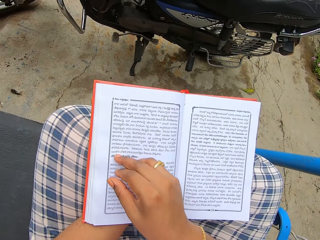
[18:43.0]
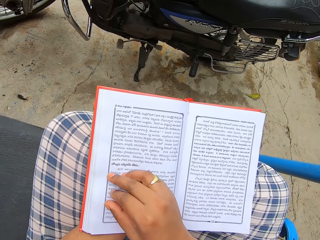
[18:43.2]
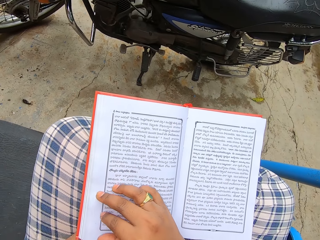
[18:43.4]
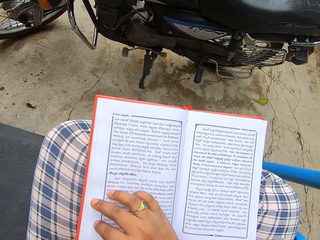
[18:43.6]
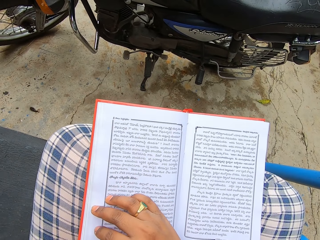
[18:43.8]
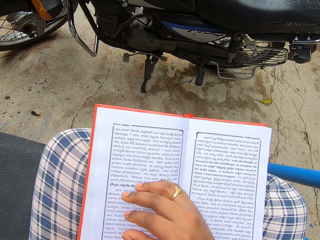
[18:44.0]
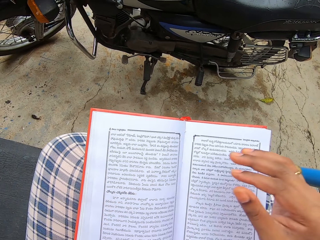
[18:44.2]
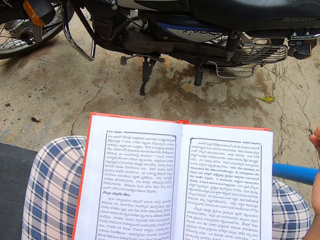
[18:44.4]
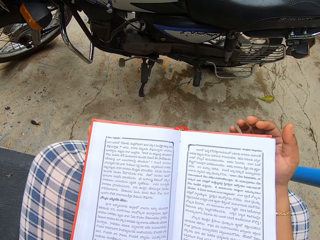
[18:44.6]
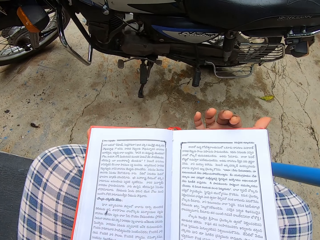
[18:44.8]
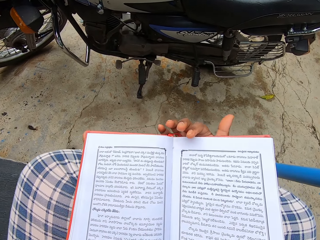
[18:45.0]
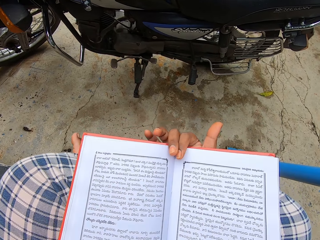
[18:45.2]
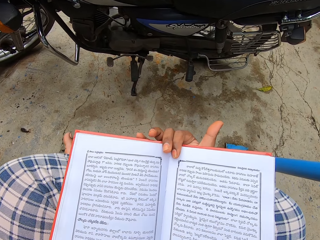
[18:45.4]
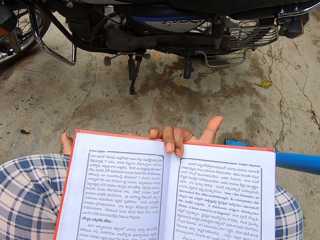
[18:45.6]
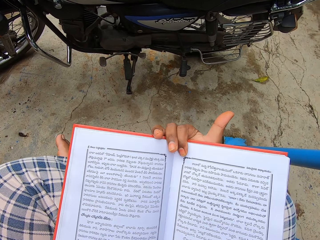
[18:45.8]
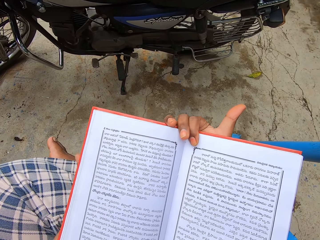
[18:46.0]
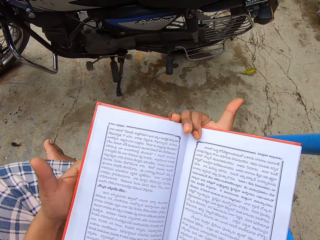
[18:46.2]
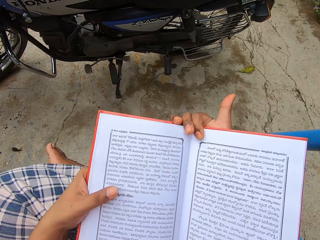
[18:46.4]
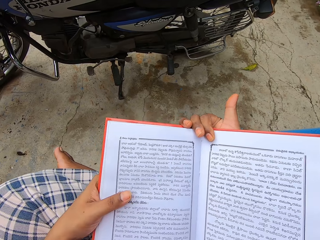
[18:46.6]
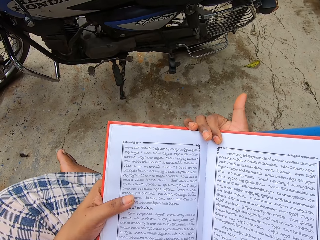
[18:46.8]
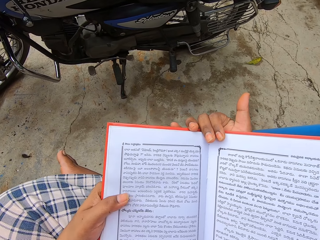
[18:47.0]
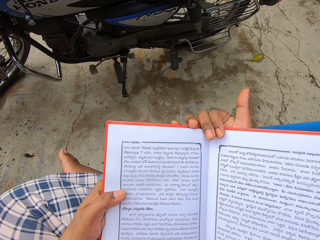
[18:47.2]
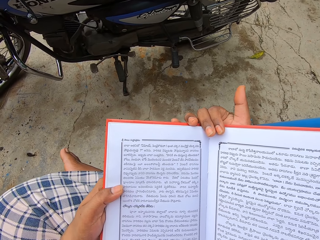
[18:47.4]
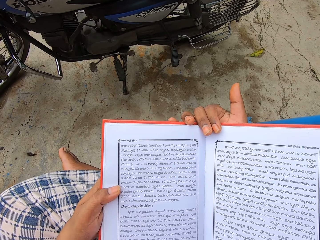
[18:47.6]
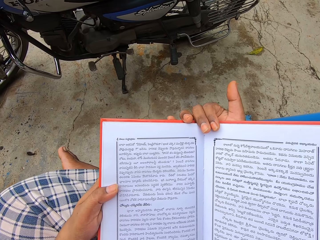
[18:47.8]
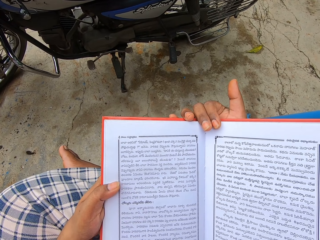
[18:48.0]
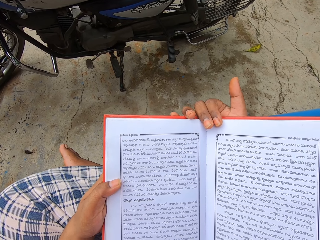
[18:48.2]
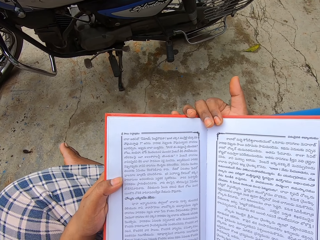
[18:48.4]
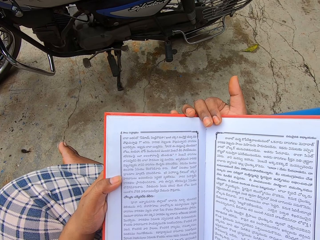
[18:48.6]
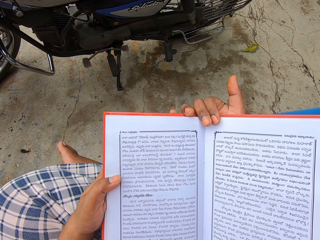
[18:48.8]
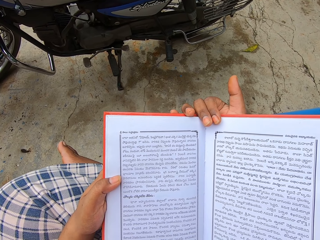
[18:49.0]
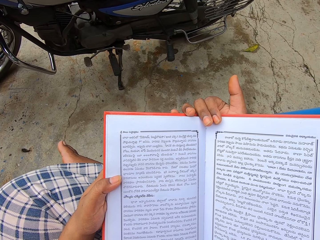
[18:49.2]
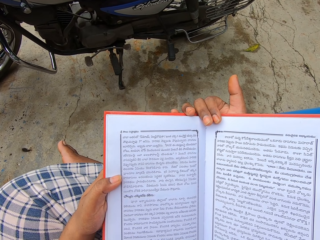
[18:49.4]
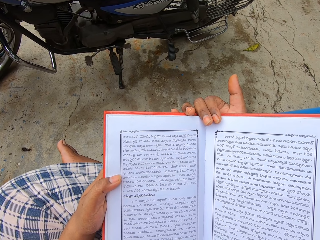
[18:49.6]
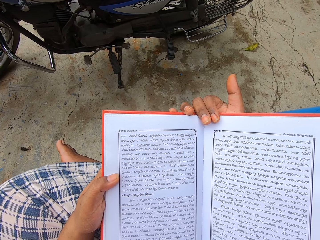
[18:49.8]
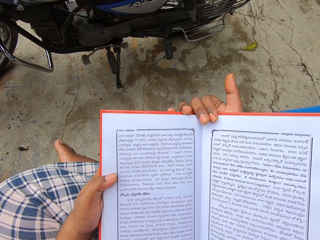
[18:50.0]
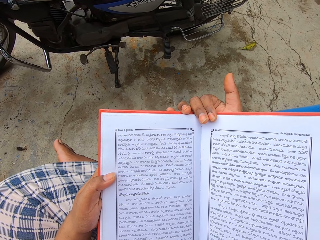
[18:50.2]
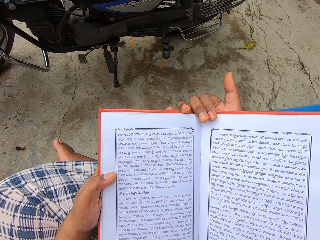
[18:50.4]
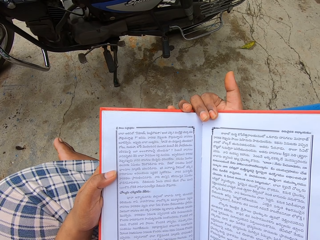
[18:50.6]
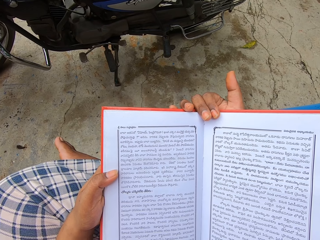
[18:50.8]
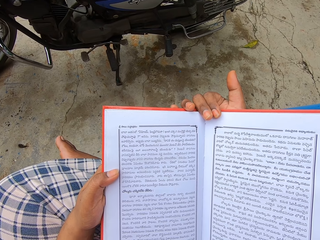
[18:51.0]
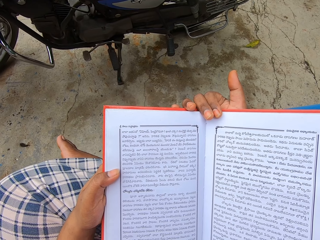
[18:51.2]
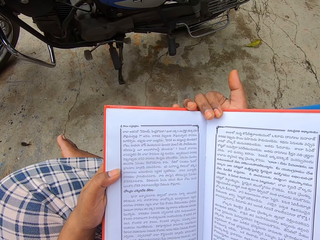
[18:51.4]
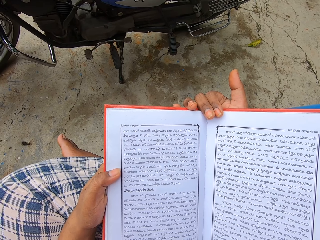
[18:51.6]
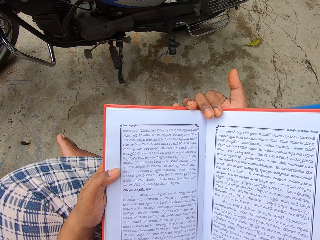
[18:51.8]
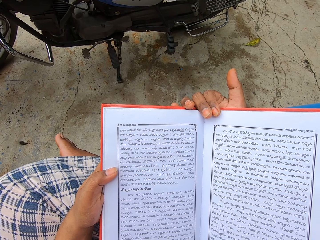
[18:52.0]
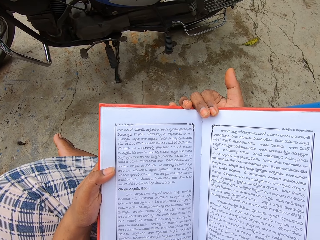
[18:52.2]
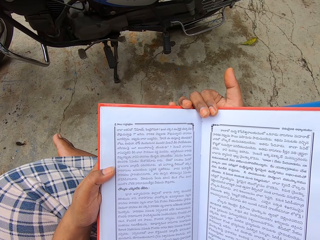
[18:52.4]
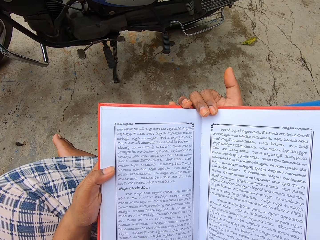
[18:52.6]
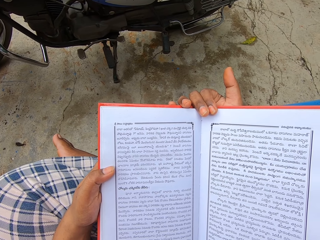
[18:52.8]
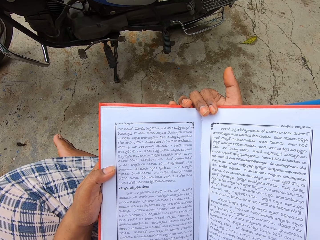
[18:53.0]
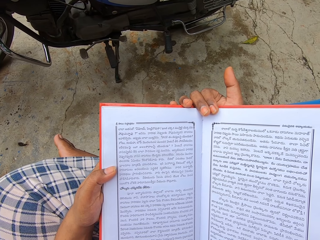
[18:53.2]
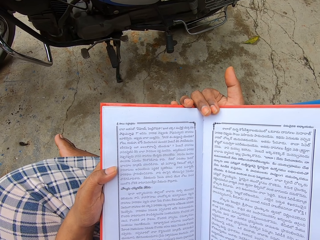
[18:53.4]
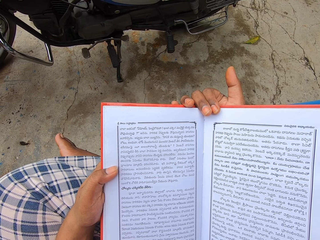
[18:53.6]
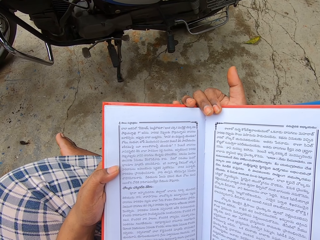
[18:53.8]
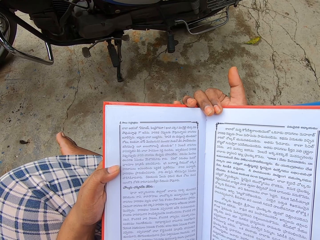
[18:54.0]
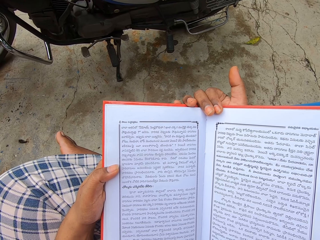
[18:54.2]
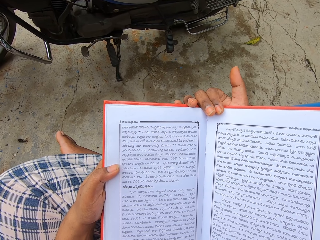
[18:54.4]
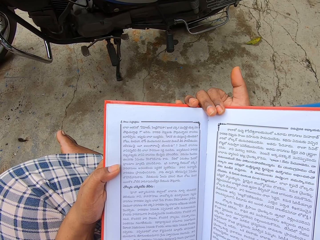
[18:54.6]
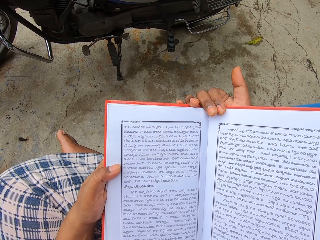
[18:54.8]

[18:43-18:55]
The camera wearer flips the pages with the right hand. They move the right hand under the book. They hold the book with both hands. They move the left finger on the book. They read the book.

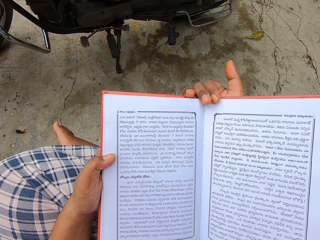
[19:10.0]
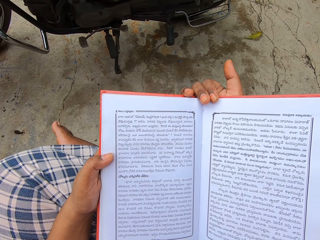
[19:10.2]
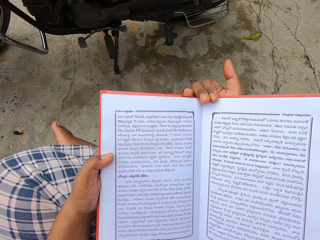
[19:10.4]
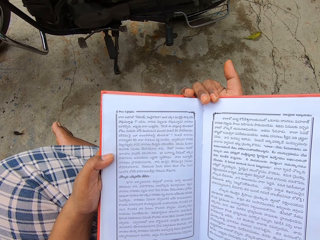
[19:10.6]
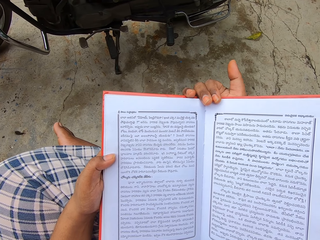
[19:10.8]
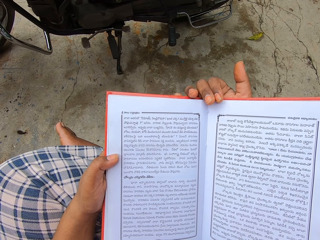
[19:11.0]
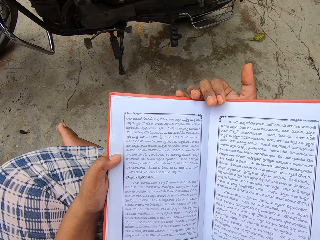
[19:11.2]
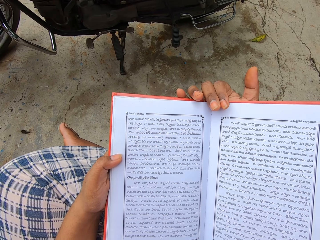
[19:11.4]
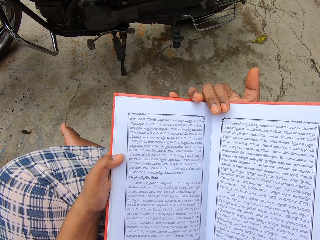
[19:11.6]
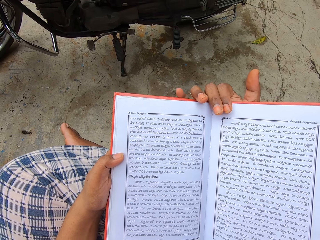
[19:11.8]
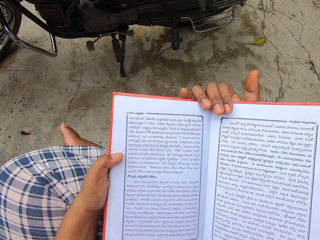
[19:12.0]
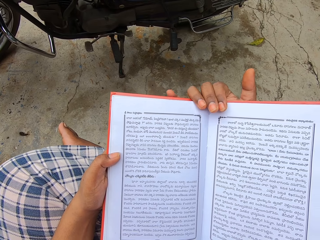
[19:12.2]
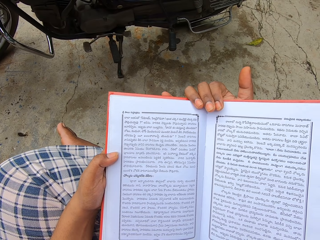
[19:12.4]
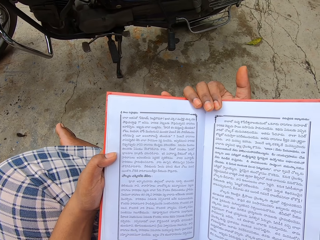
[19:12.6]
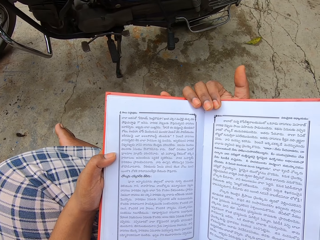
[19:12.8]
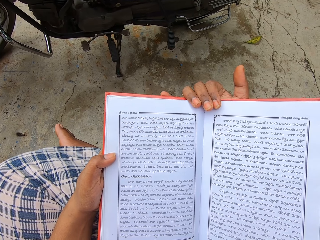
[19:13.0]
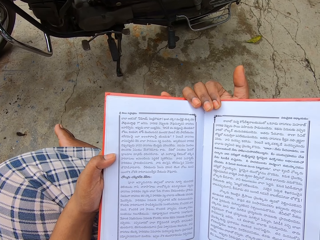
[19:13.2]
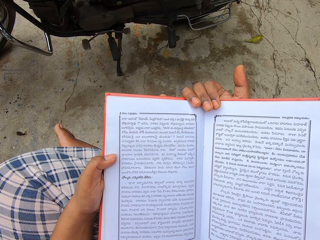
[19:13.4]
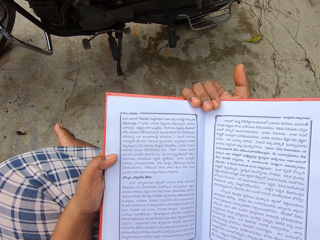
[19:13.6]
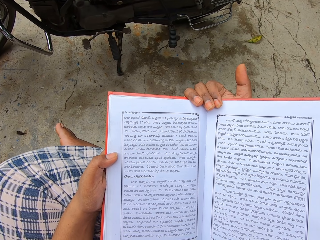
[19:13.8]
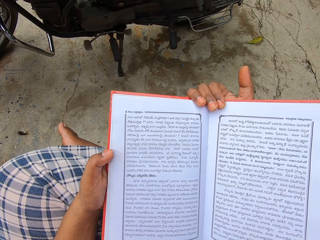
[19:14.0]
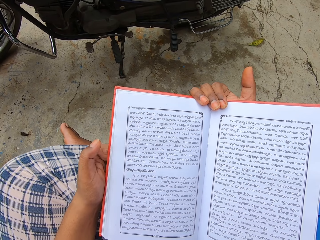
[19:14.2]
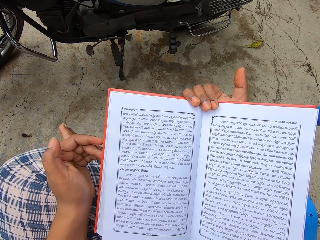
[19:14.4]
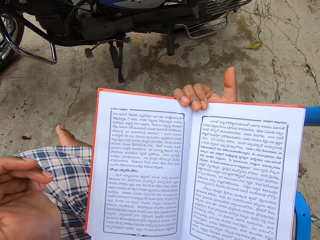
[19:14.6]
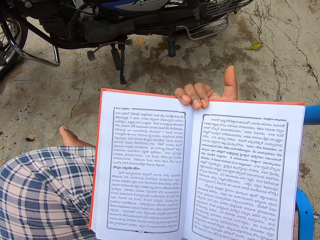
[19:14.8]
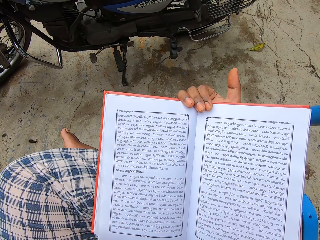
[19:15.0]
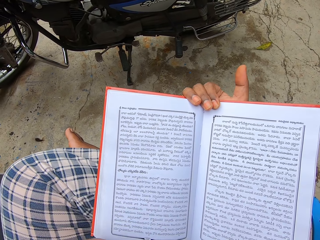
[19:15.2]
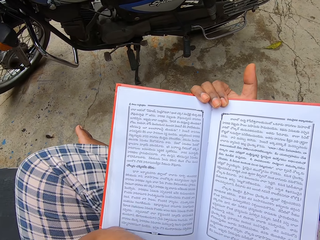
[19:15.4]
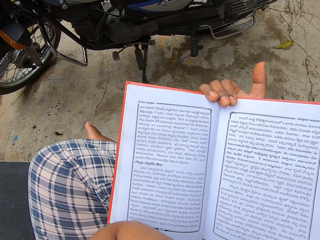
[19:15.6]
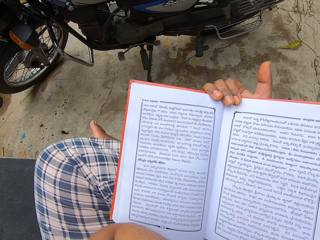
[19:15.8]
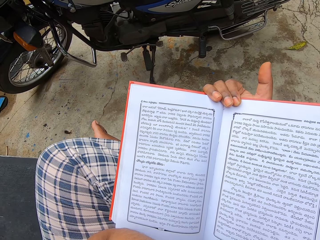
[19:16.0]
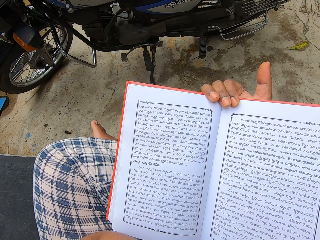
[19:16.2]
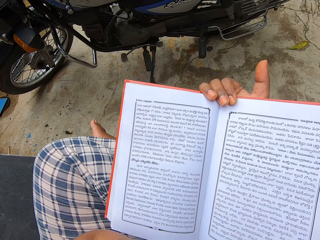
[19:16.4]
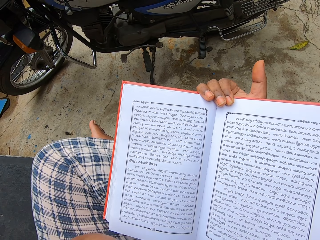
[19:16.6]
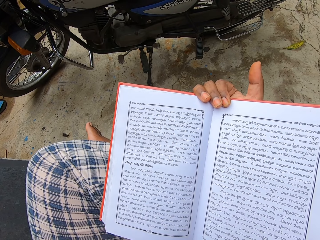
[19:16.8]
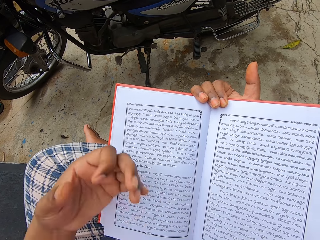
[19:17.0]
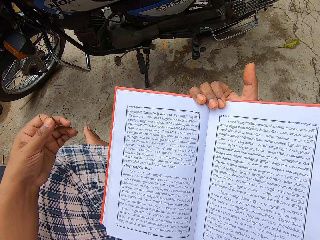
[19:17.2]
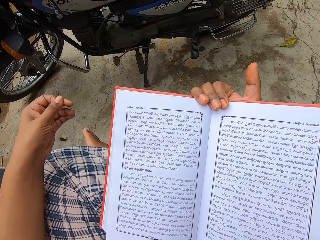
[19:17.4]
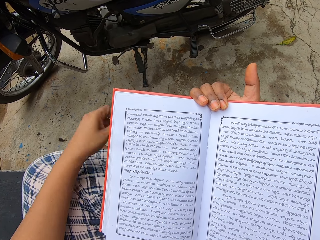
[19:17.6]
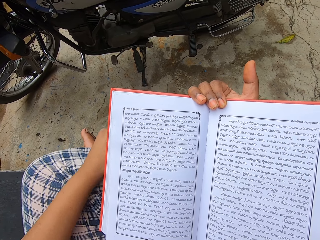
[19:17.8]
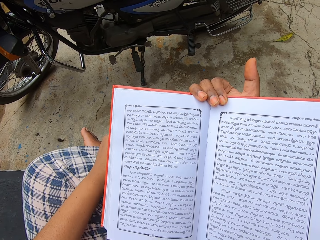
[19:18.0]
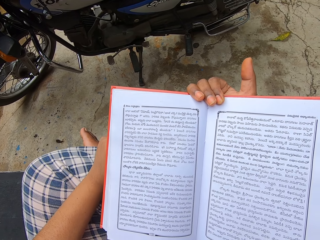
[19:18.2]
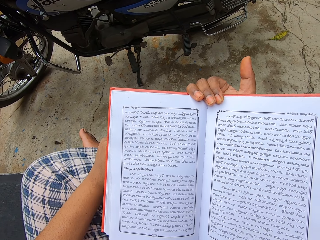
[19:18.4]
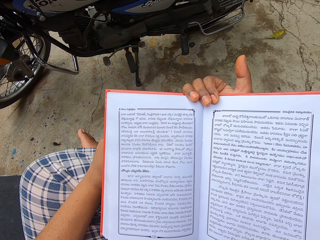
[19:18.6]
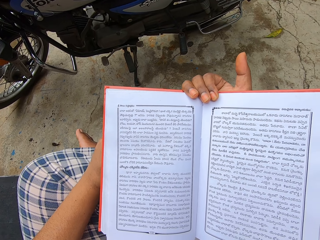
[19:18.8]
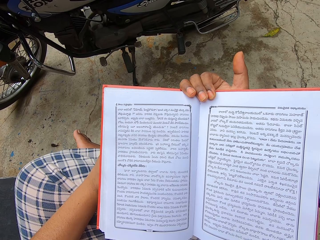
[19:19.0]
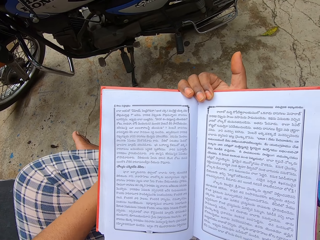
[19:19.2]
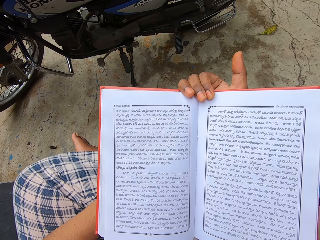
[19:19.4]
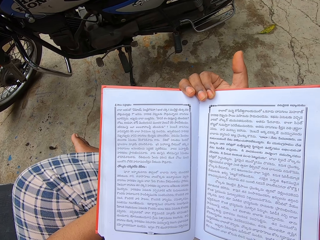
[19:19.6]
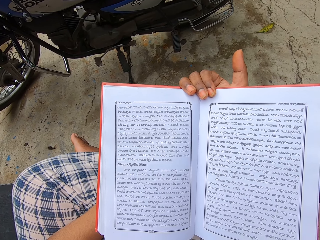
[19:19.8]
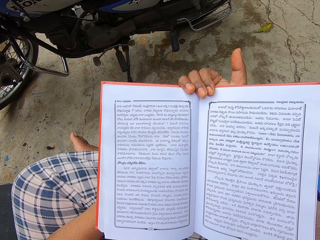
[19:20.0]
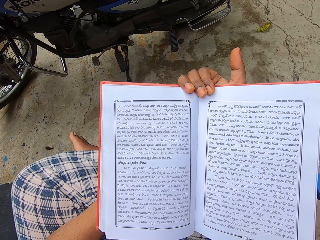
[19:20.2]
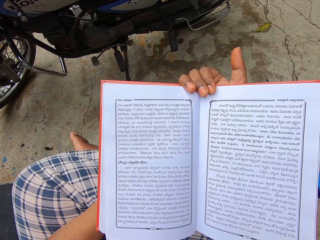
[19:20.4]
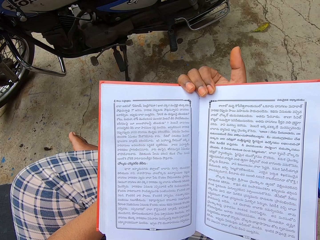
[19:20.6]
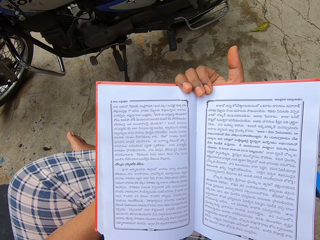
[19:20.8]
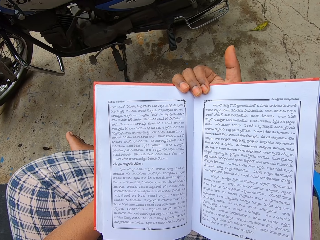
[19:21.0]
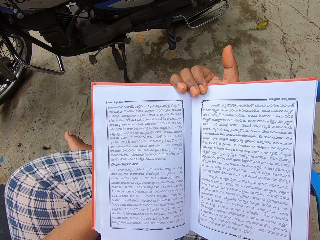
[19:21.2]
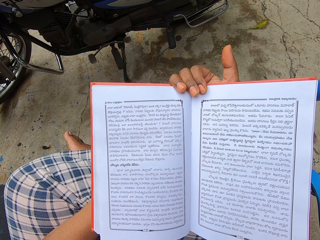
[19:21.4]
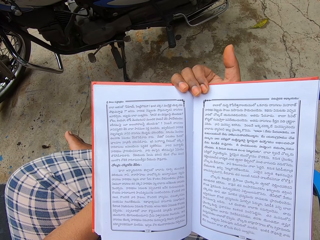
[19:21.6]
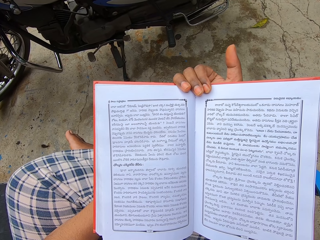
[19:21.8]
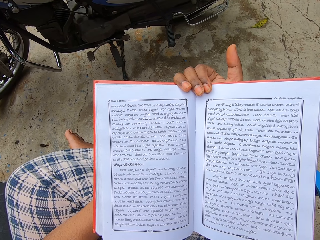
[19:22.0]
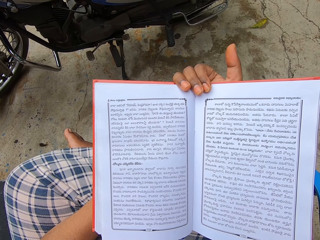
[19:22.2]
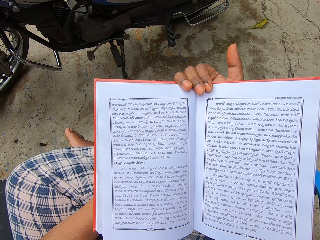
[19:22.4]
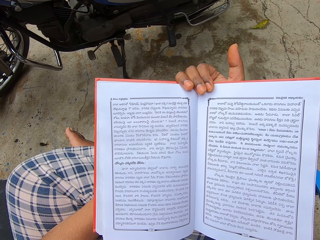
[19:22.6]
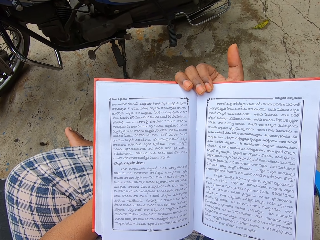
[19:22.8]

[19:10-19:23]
The camera wearer moves the right fingers on the book. They lift up the left hand. They put down the right hand. They read the book.
